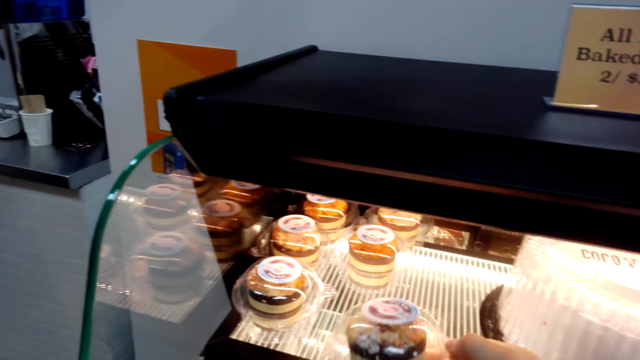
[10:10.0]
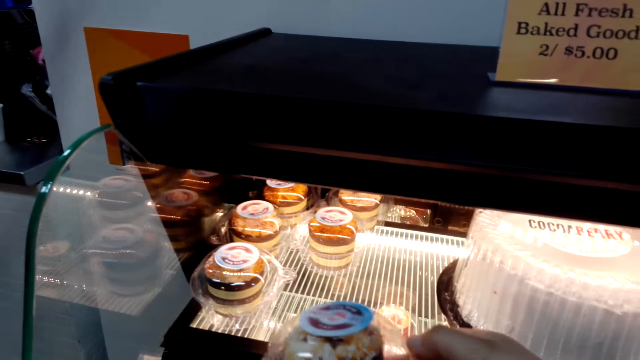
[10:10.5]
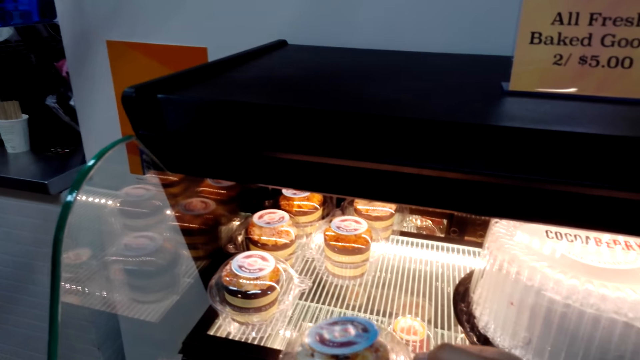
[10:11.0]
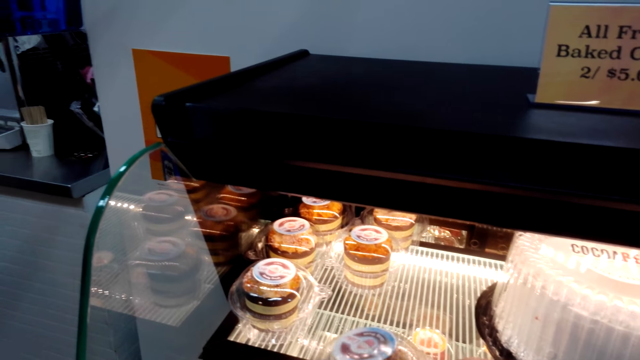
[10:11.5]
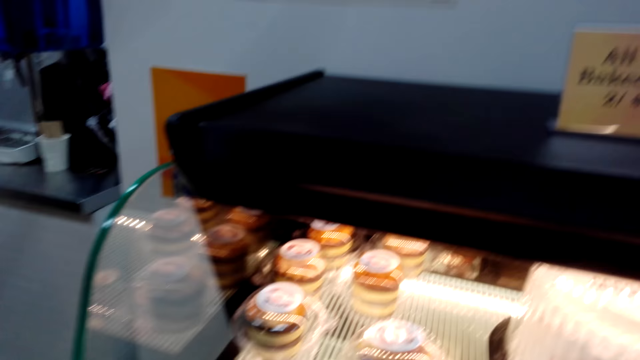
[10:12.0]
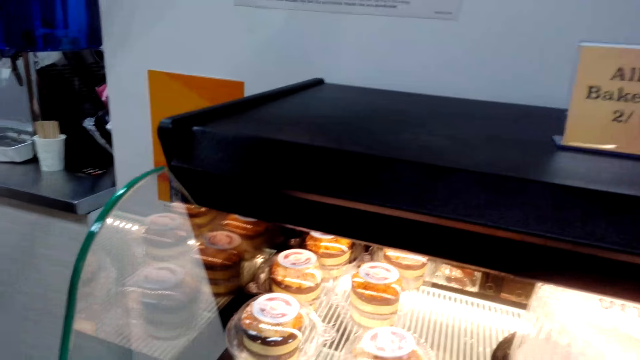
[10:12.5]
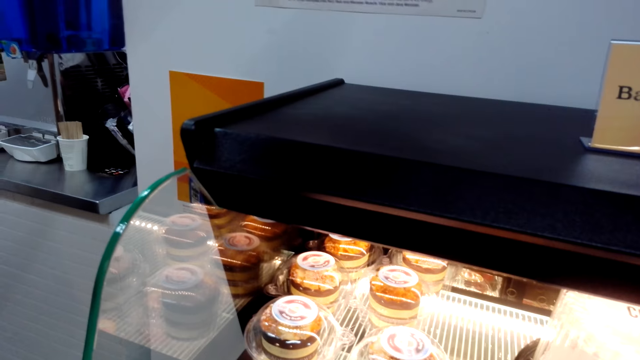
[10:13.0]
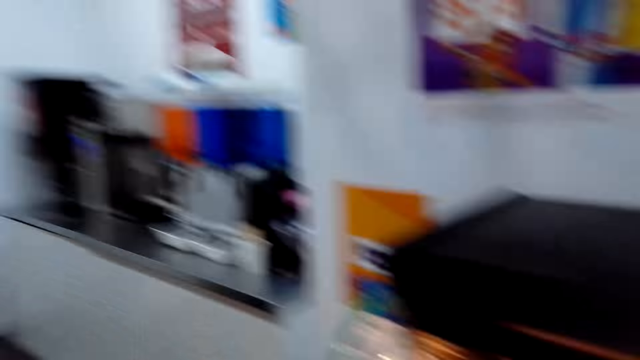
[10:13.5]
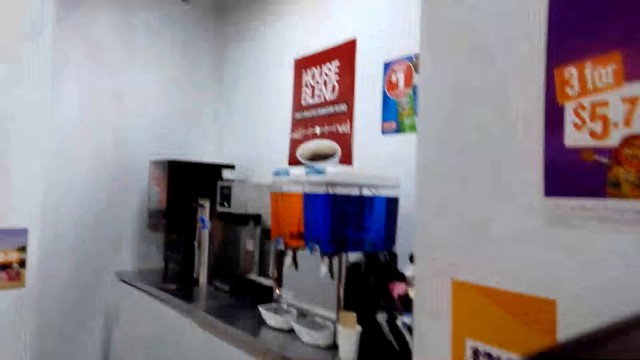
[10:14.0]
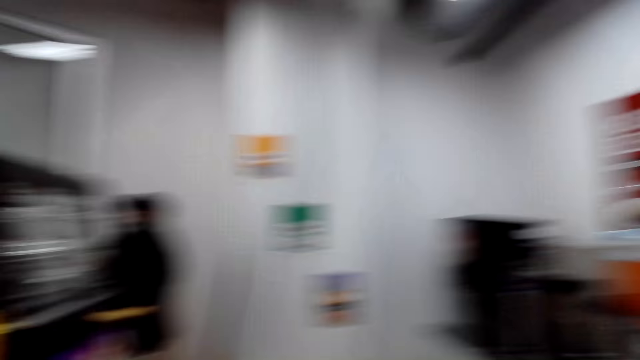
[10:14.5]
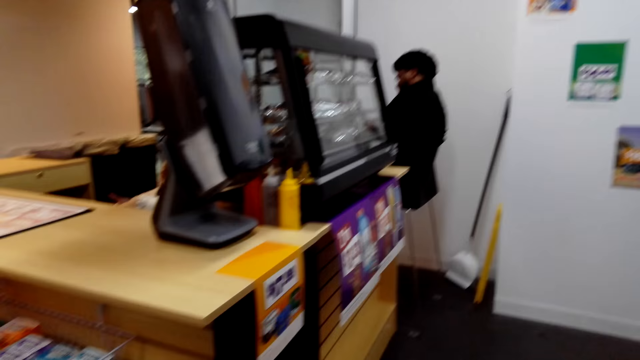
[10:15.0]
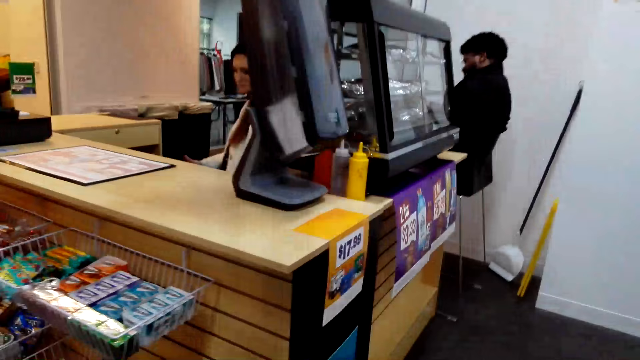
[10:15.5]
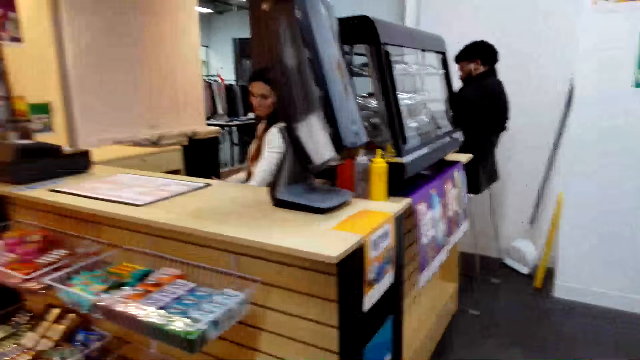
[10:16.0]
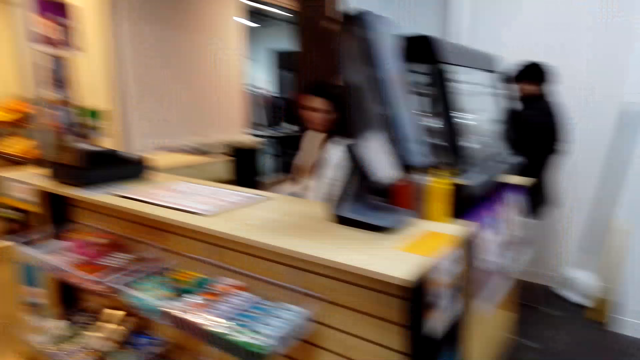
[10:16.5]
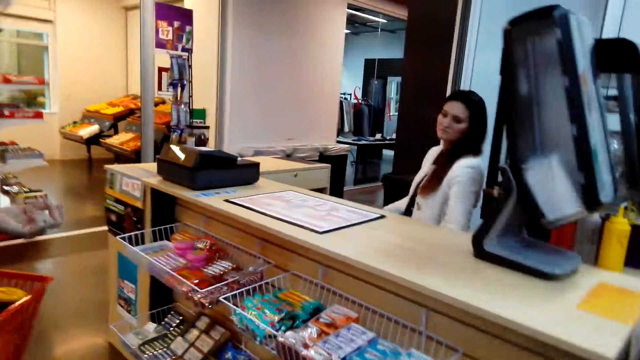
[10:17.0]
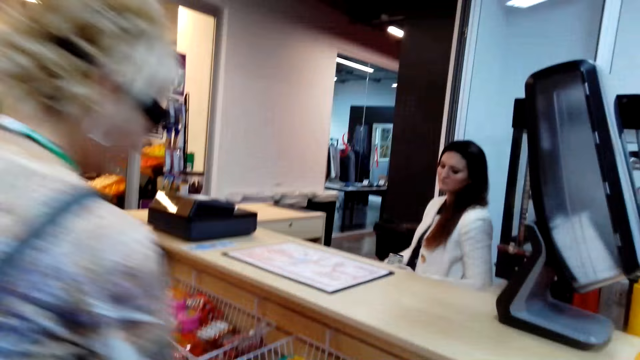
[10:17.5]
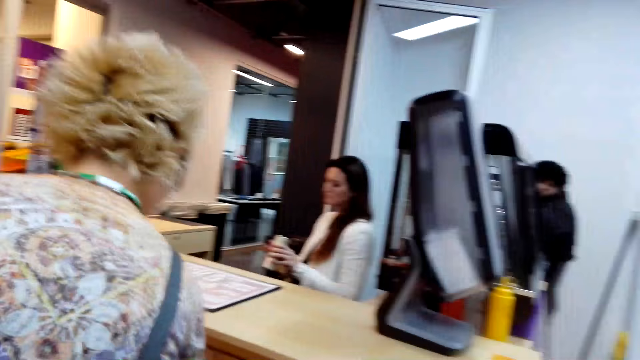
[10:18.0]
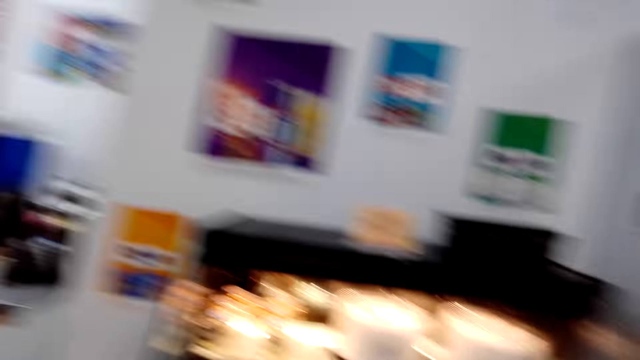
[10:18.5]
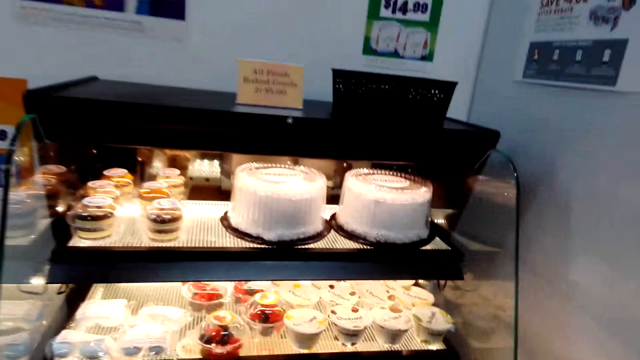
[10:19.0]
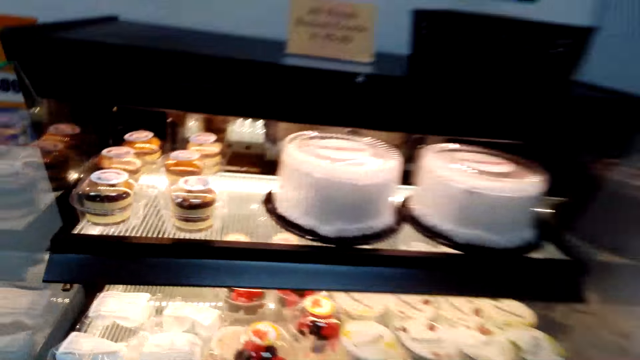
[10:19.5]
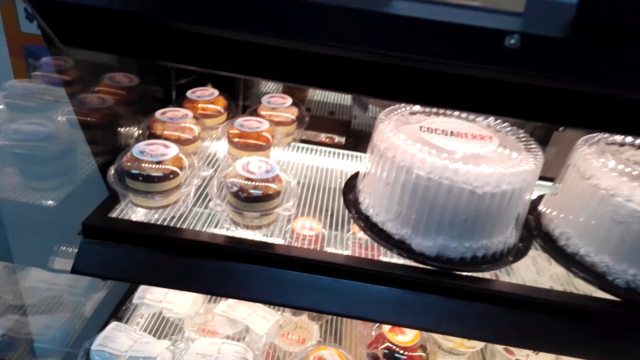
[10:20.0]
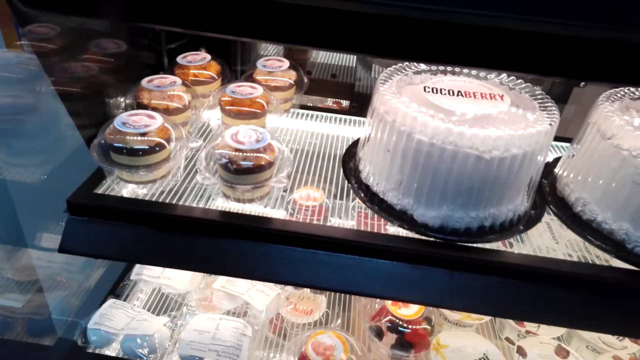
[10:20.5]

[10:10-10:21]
The camera wearer collects a cupcake. They look around. A woman sits on a chair. The woman leans forward. The camera wearer looks around.

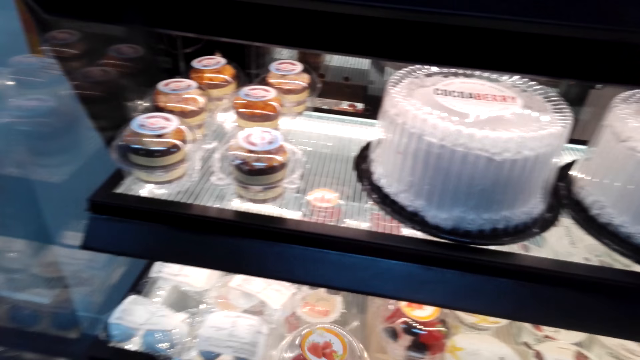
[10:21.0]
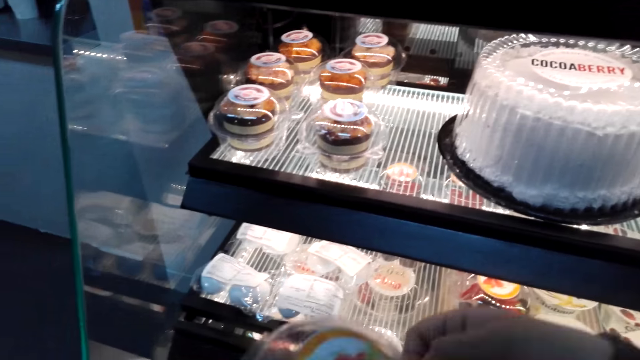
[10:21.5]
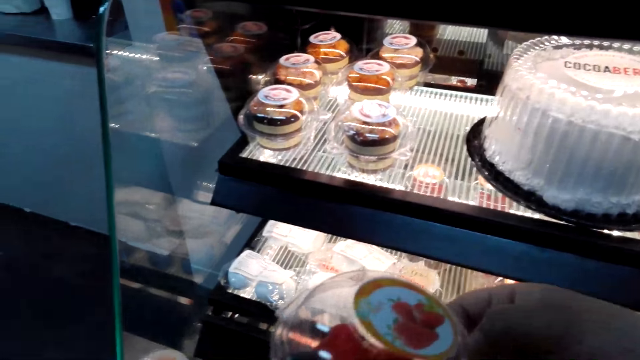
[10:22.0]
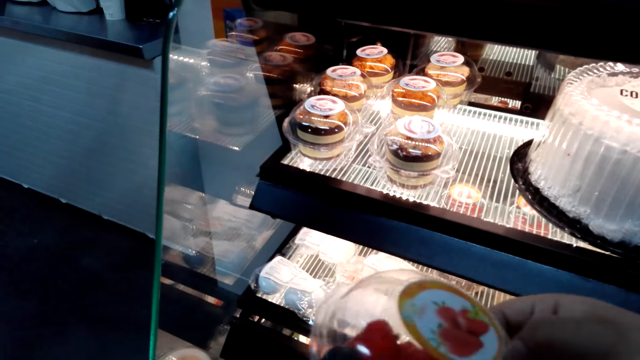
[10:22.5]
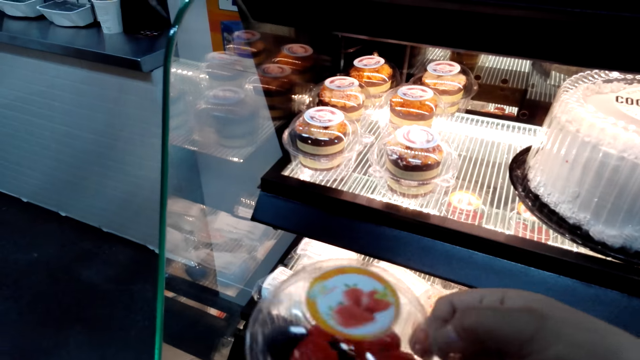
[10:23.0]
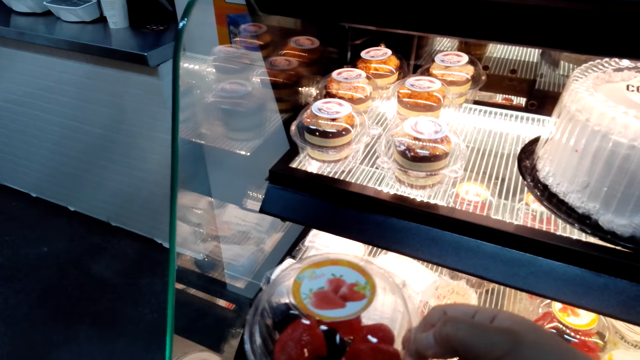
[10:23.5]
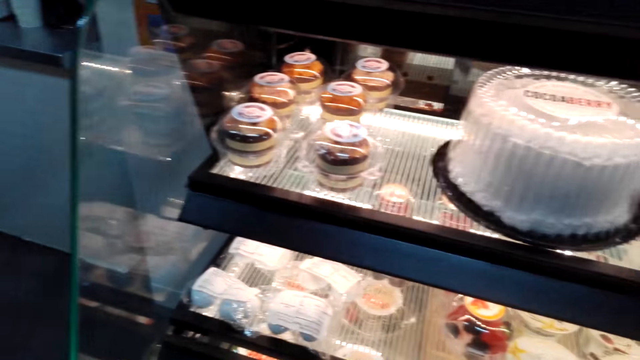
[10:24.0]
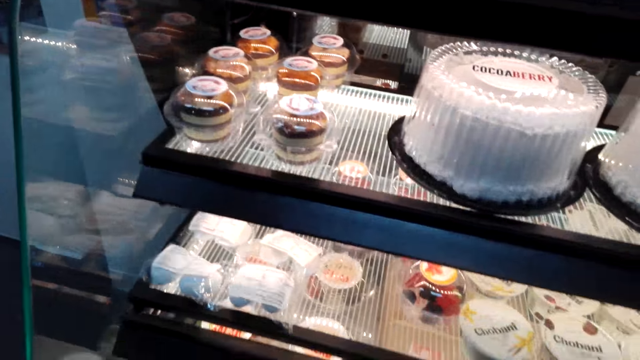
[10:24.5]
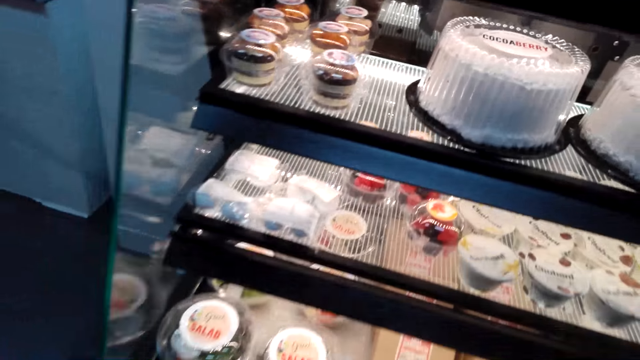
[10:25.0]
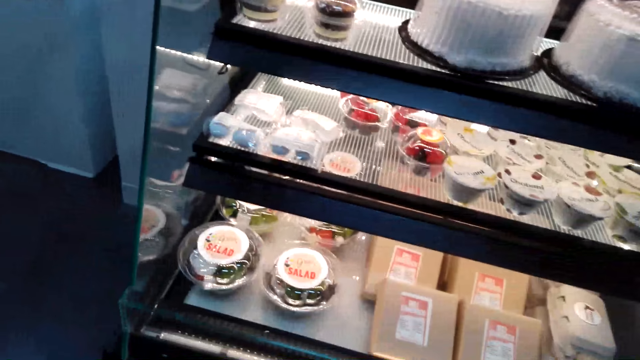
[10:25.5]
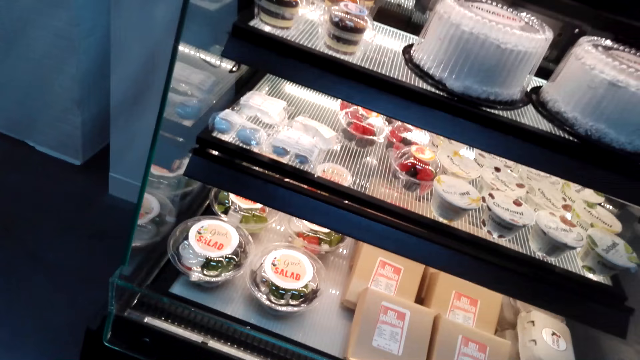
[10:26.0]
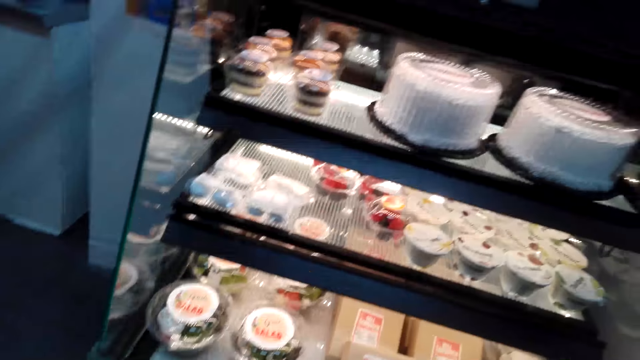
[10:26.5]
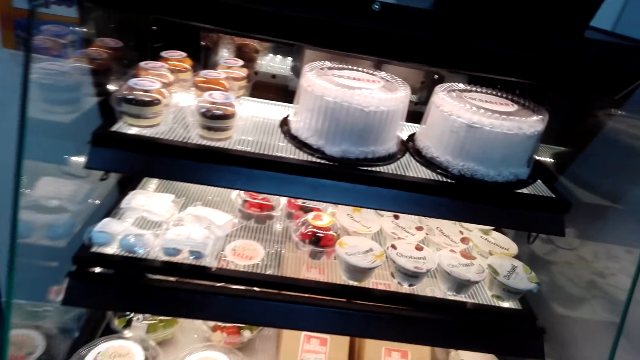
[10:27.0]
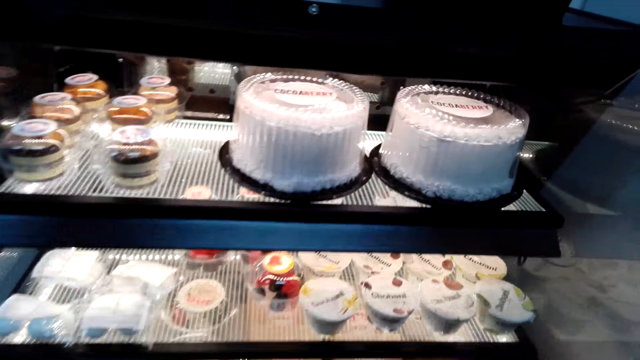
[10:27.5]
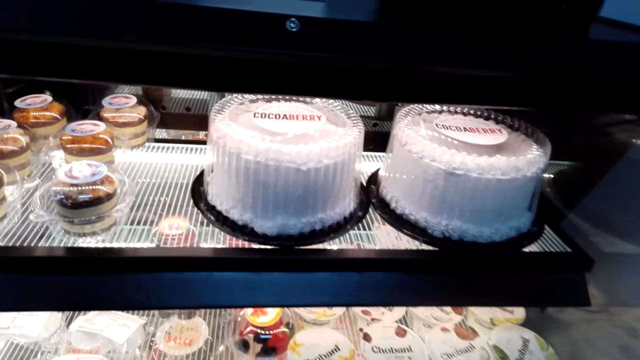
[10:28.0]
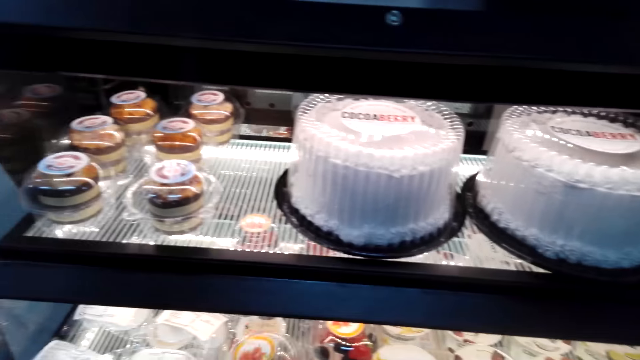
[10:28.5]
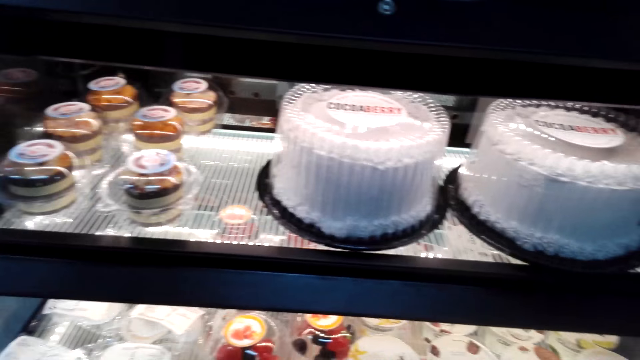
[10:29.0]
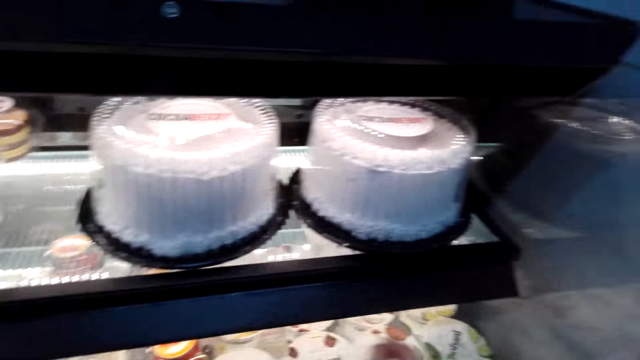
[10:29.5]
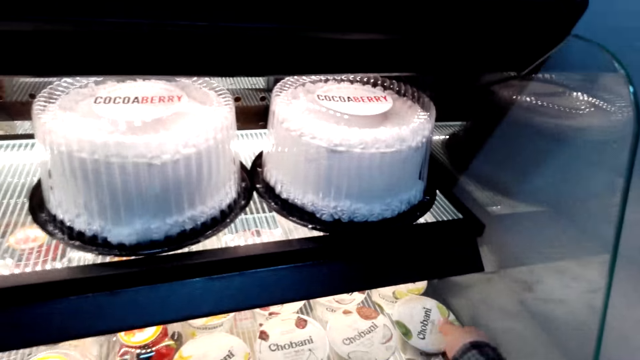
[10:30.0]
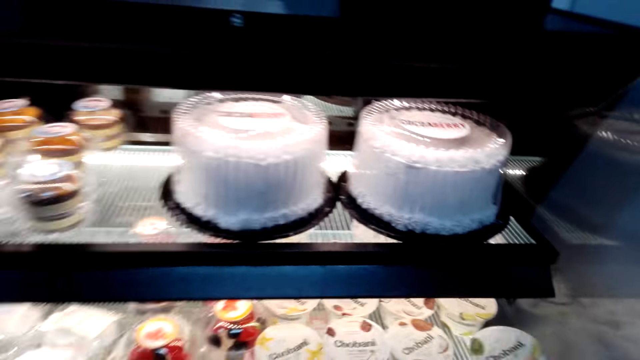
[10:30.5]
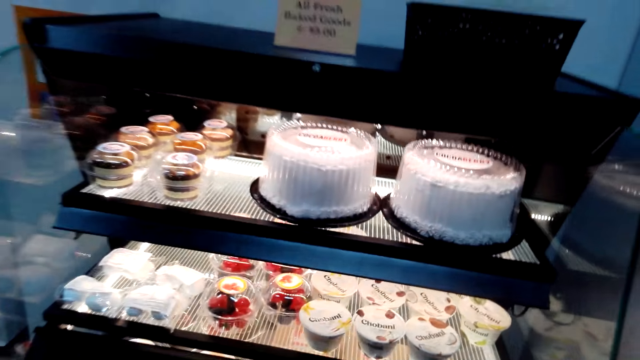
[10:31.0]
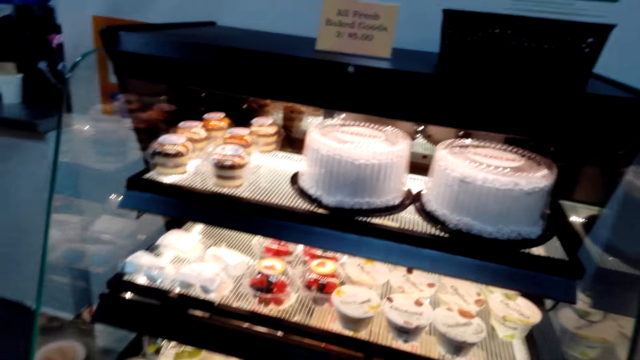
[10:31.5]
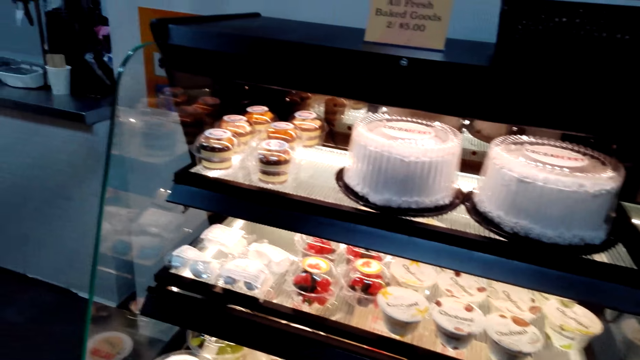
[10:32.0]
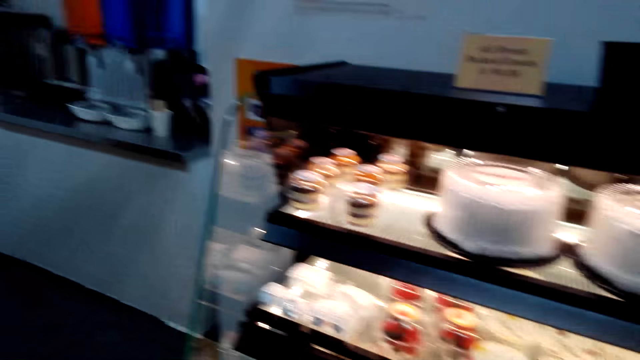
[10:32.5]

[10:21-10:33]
The camera wearer takes a tin of berries. They hold the tin. They look at the display. They look around. They put the tin back in the shelf. They collect something. They walk.
